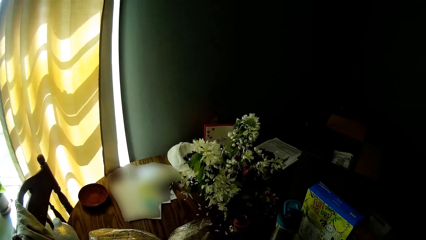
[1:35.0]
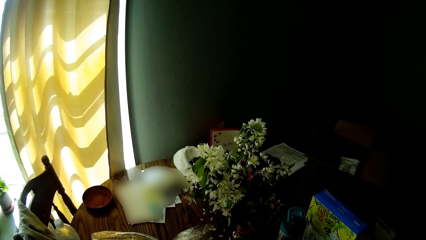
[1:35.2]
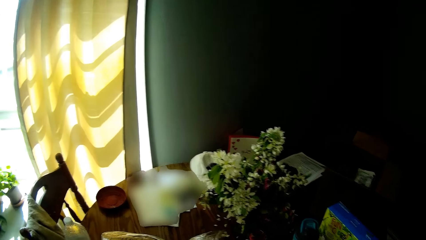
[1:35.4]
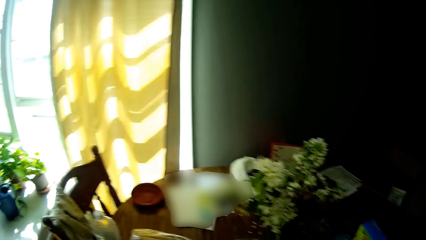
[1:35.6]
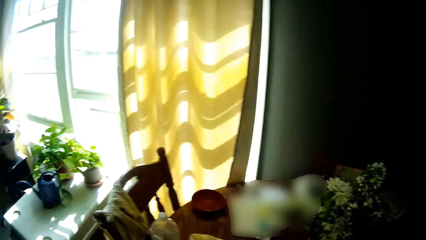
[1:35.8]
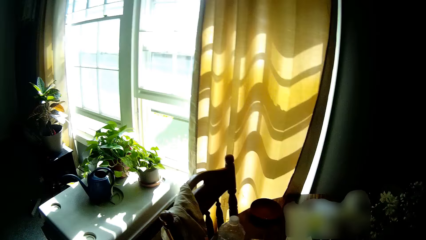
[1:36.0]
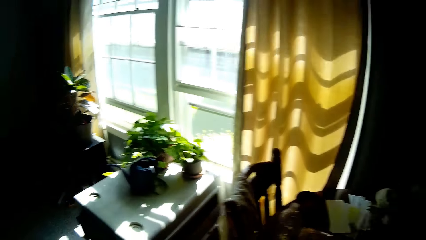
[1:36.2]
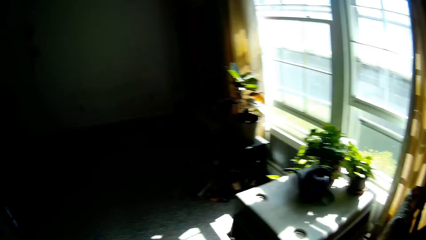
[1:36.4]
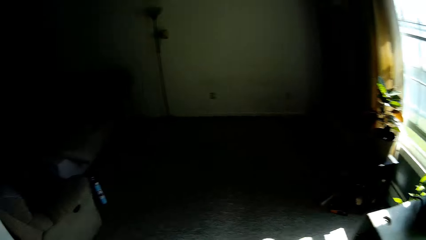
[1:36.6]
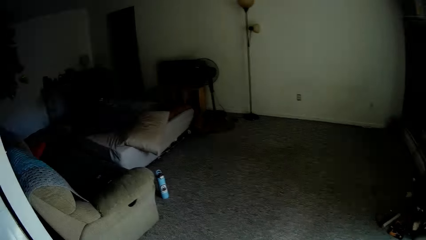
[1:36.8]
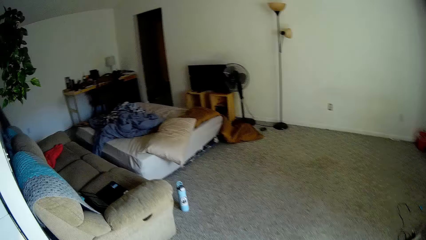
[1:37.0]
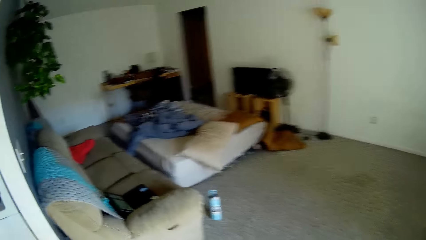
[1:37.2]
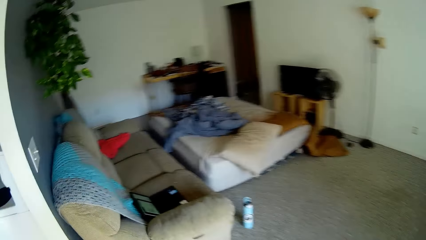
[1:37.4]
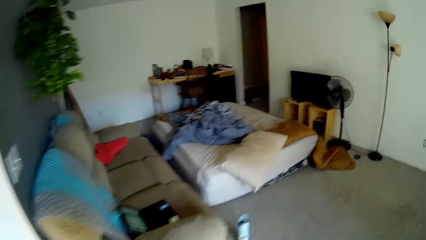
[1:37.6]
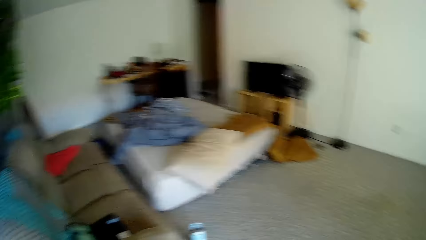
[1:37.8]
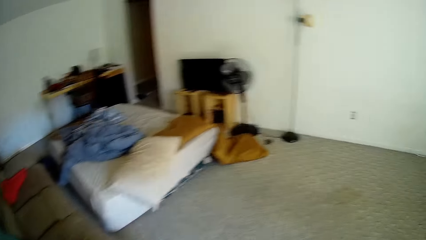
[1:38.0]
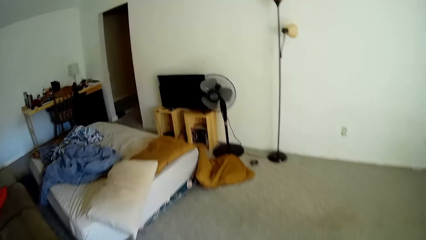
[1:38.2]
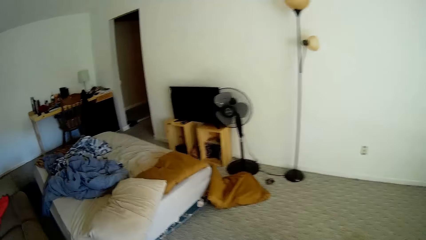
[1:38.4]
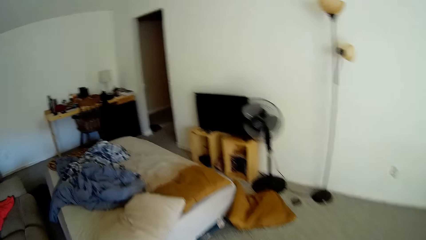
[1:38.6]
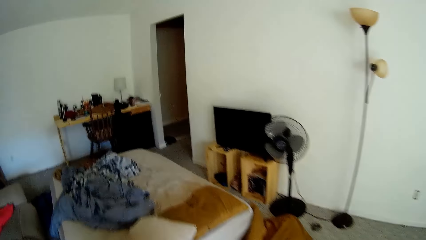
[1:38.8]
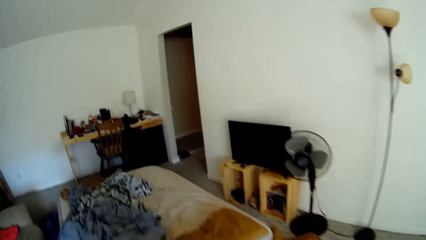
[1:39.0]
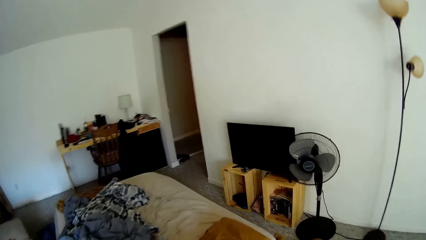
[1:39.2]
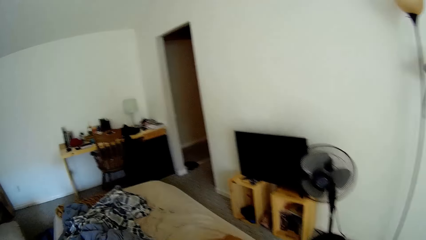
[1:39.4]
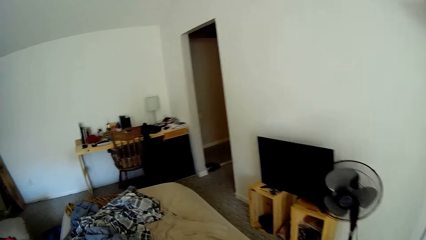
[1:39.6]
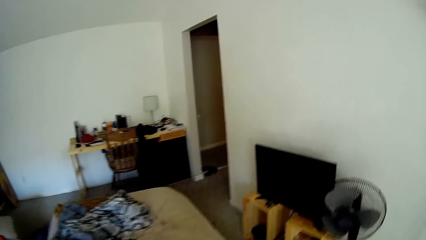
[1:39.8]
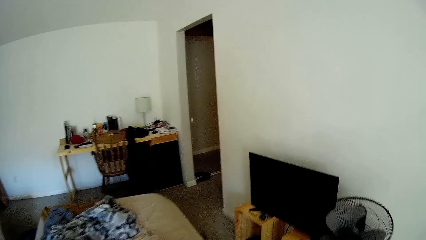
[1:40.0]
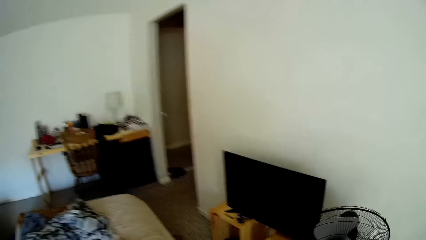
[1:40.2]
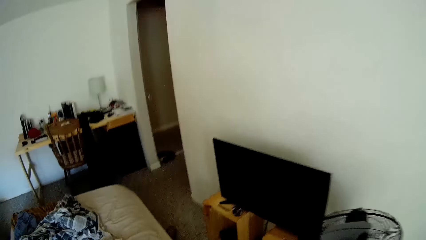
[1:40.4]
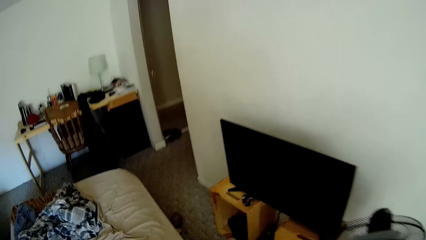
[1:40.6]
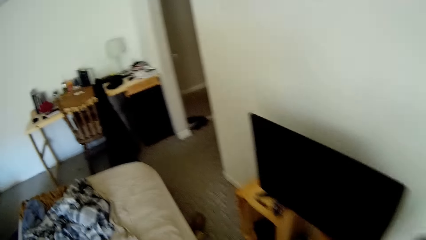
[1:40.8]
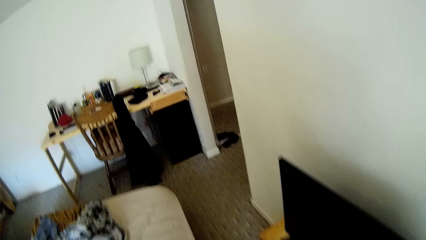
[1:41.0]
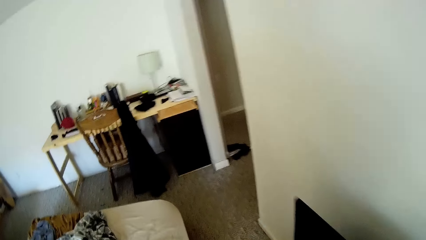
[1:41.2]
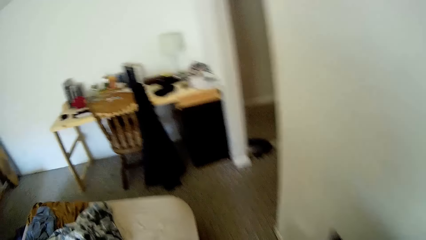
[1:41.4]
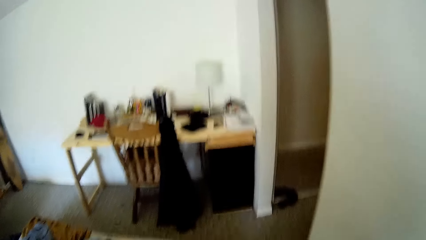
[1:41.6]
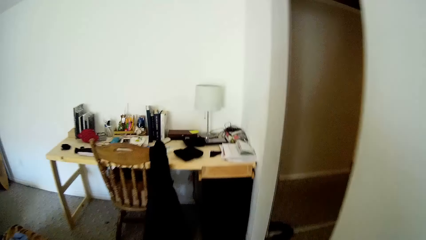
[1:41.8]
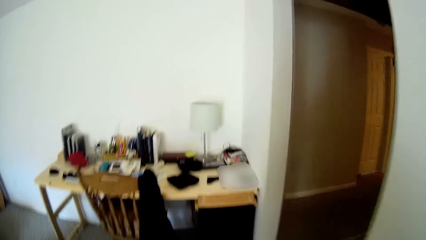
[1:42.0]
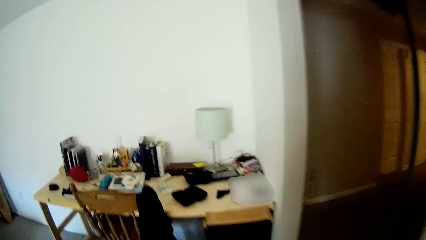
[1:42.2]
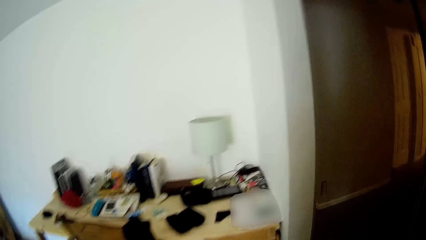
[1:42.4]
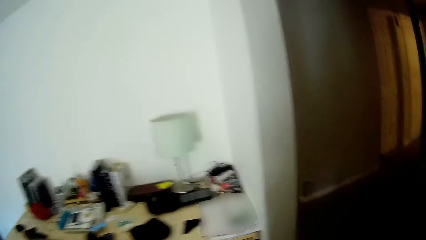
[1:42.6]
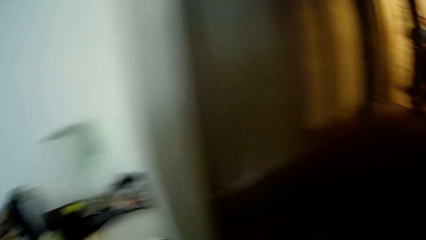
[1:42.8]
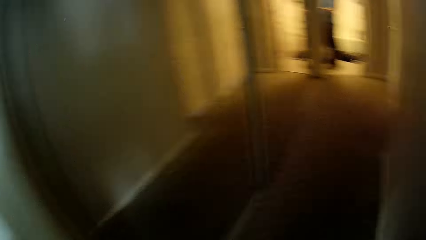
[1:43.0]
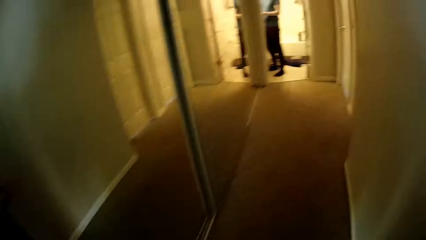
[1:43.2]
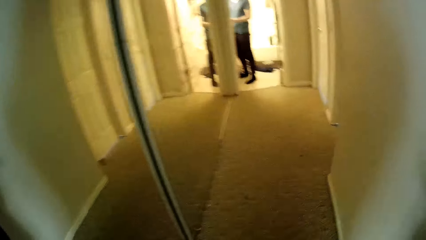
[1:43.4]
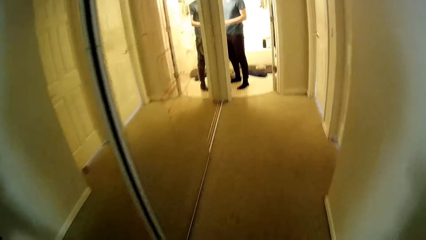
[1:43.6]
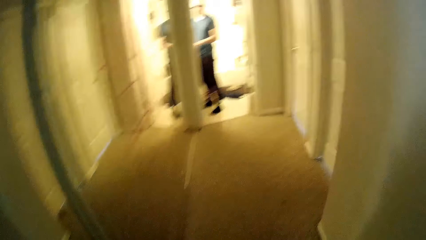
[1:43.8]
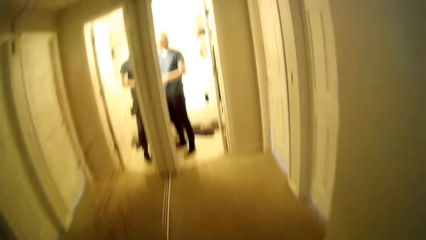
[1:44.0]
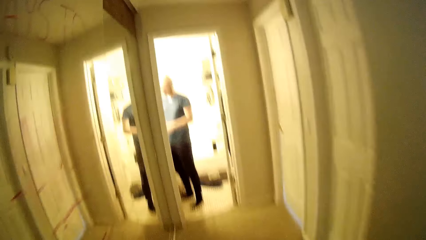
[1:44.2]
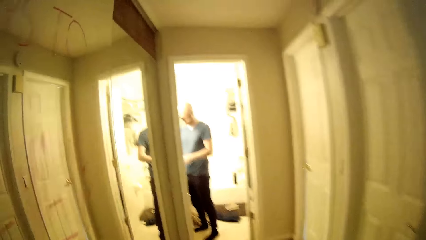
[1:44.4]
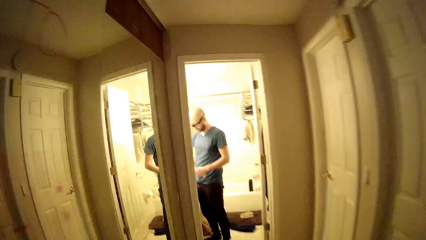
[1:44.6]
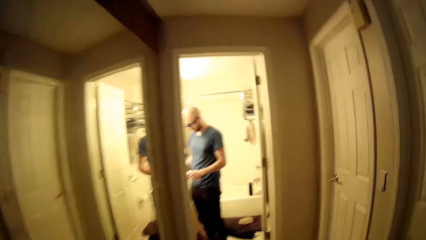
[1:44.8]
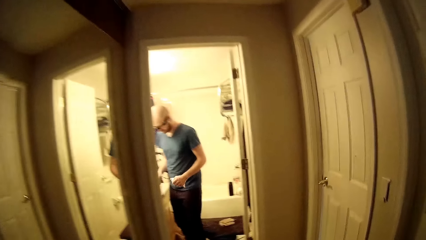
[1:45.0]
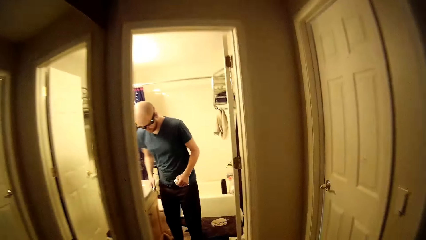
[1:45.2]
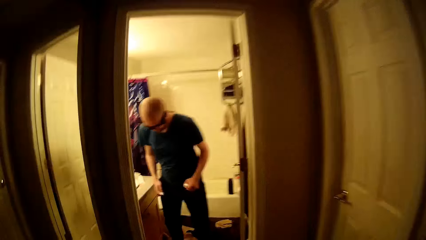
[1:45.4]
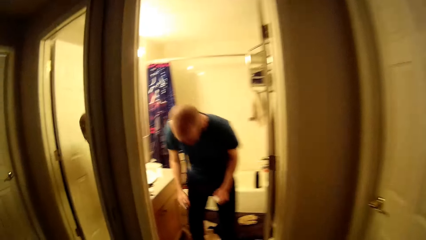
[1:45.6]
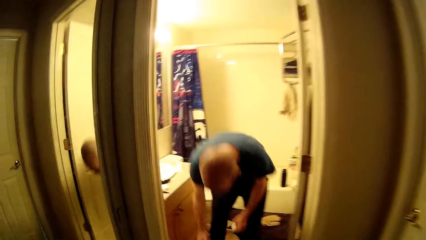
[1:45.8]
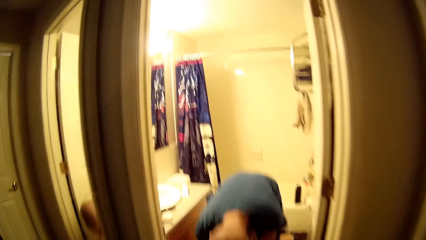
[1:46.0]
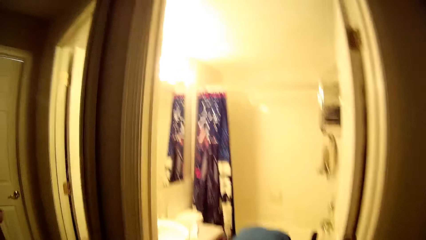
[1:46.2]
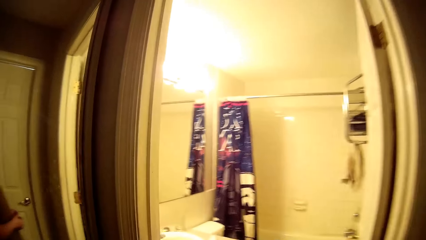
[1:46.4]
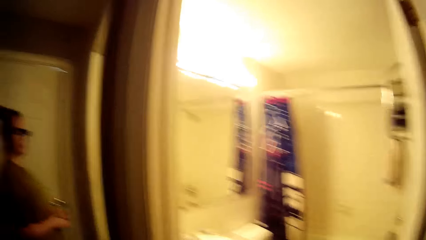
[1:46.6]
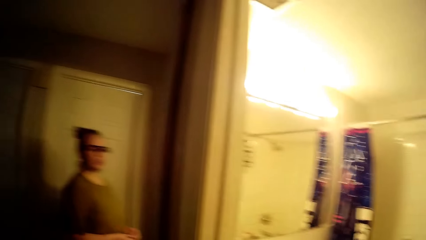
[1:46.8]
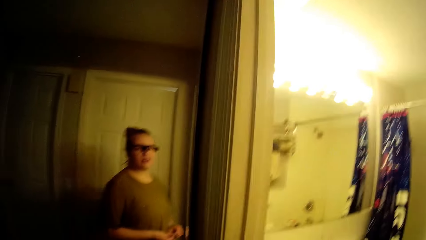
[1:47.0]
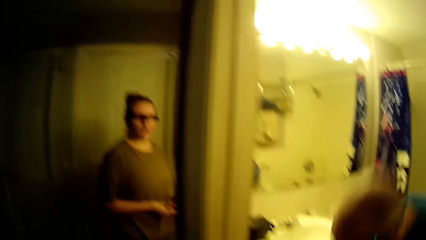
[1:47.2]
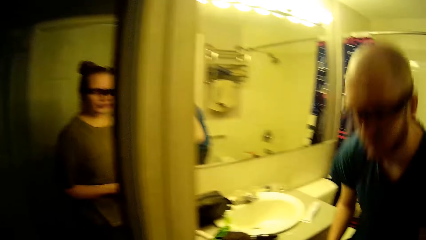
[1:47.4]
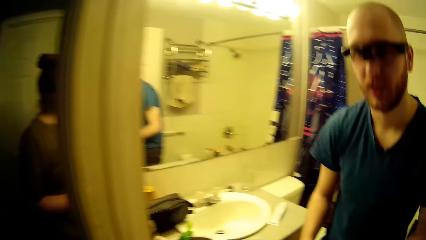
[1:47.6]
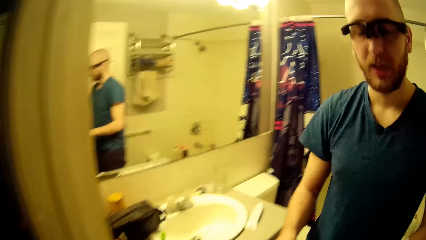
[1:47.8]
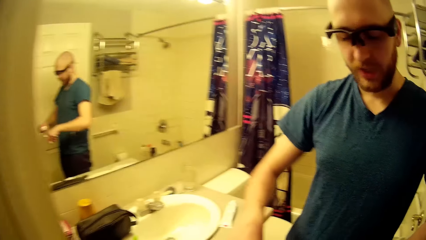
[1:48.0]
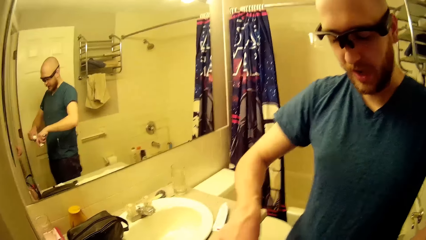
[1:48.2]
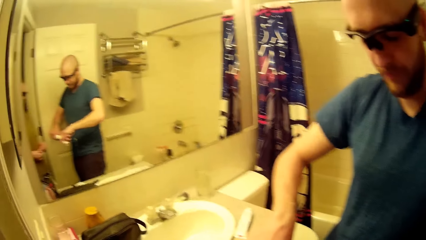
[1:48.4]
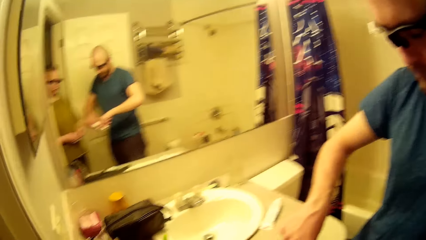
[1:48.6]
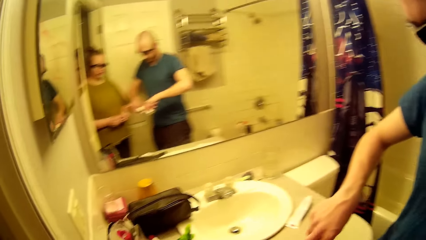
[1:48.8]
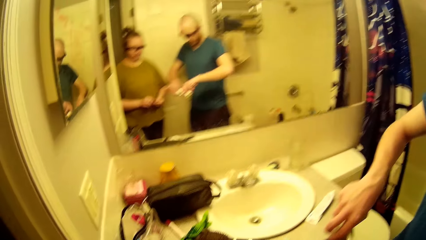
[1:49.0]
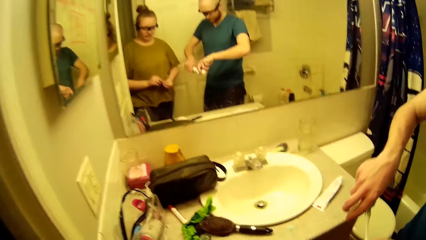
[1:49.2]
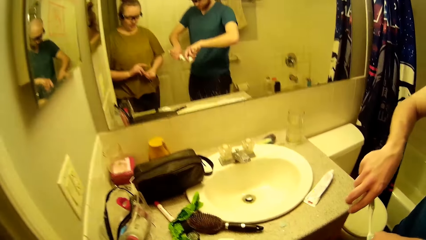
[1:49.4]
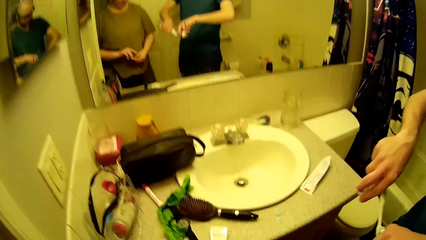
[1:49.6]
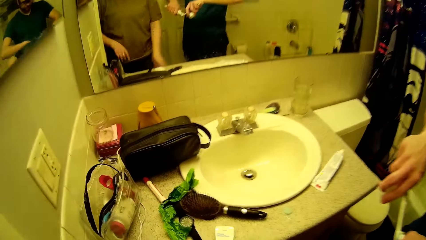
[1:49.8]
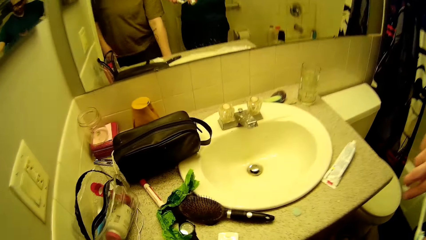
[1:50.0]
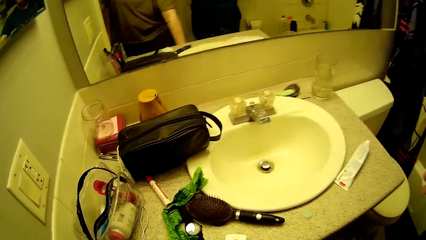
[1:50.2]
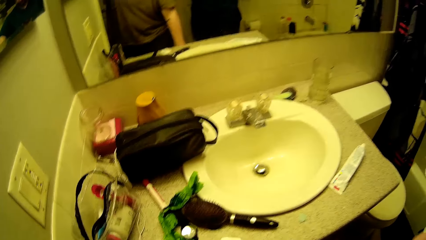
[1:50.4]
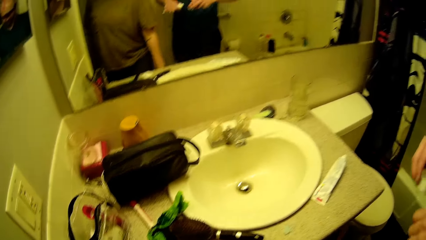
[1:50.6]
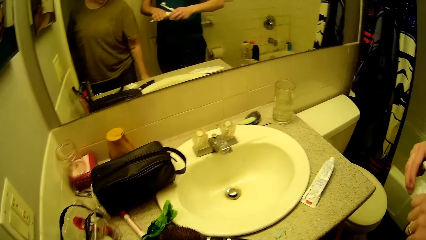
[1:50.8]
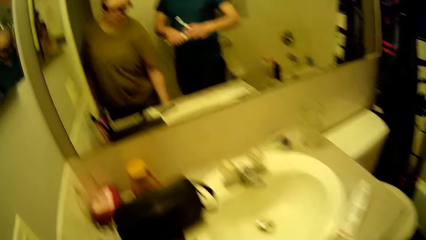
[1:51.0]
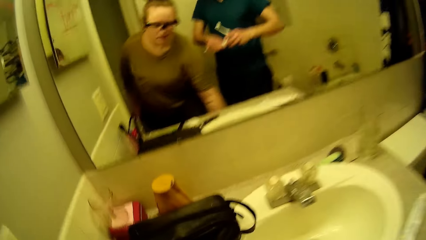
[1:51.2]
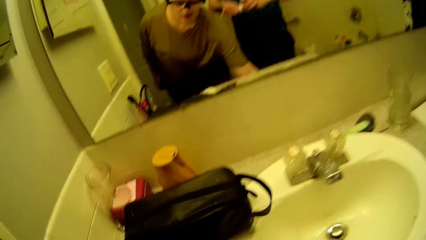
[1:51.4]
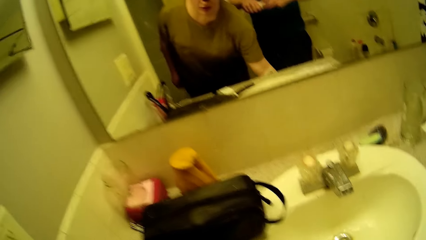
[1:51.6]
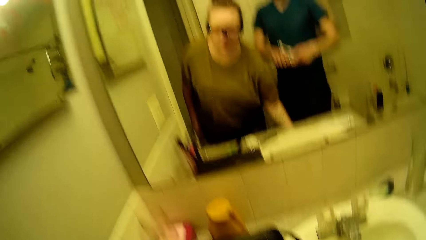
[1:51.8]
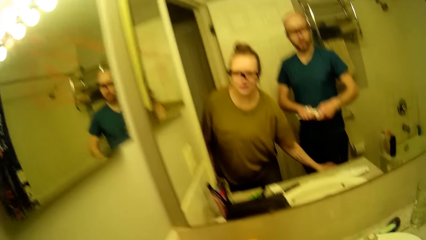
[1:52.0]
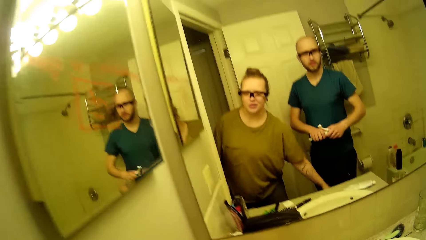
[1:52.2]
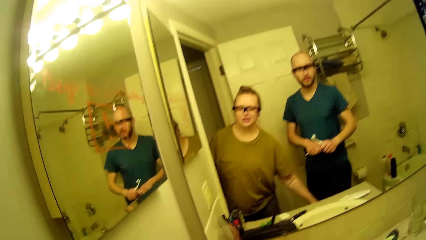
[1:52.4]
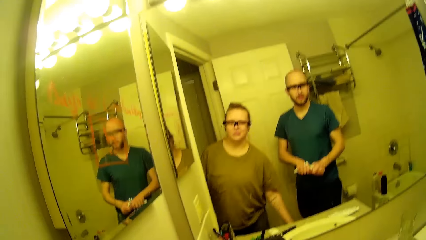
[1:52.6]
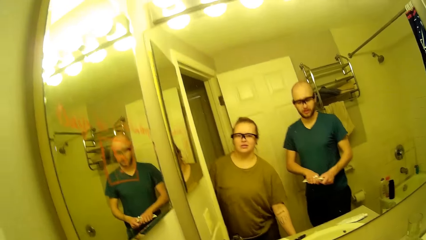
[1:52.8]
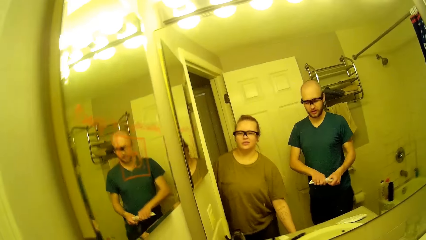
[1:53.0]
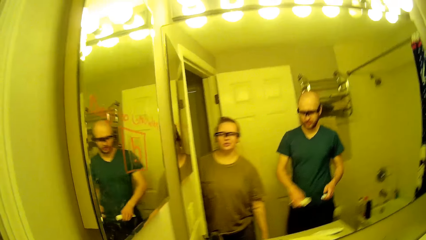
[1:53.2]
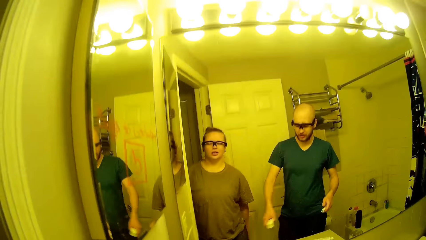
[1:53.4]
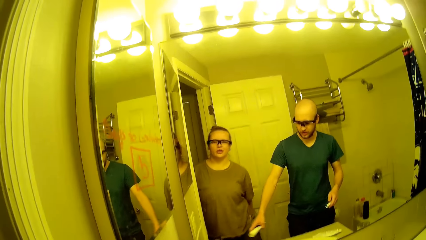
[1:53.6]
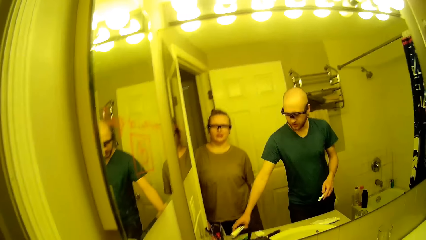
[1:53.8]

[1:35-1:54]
The camera wearer walks towards the bathroom. They talk to a man and walk towards the man. They walk towards the bathroom. The man bends towards the floor. The camera wearer converses with the man. They step into the bathroom. The man puts toothpaste on the toothbrush with his left hand. He closes the cap of the toothpaste tube with his right hand. The camera wearer reaches for the cabinet door. They talk to the man.
